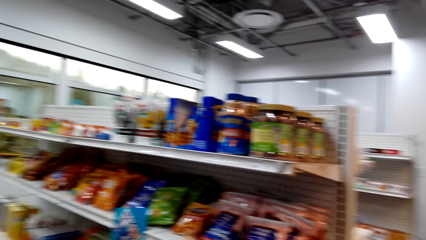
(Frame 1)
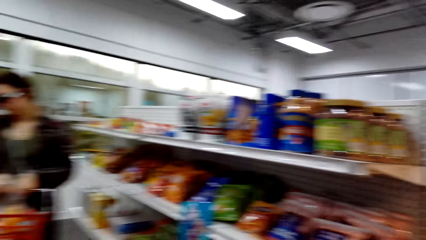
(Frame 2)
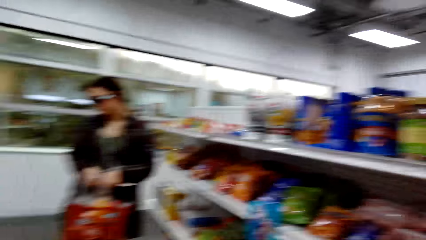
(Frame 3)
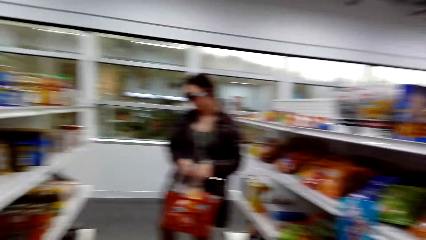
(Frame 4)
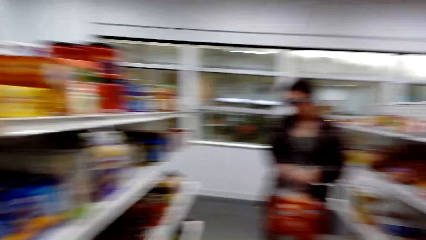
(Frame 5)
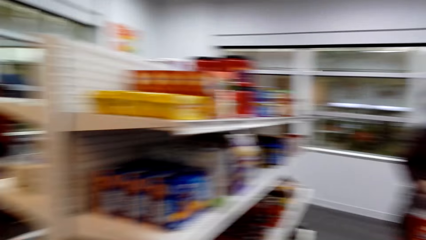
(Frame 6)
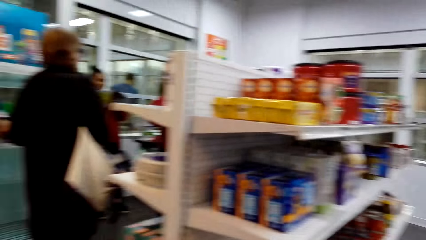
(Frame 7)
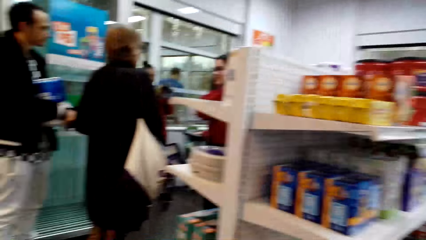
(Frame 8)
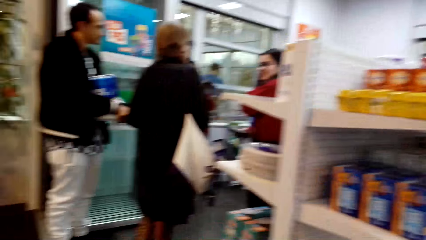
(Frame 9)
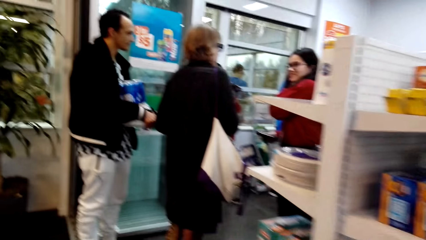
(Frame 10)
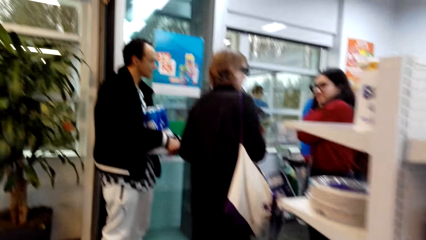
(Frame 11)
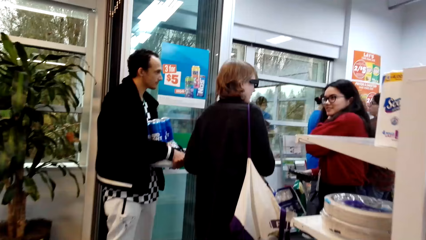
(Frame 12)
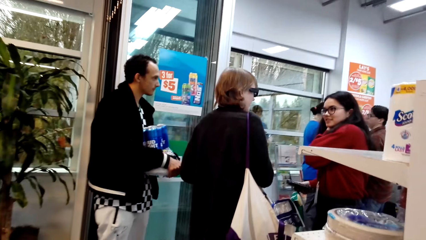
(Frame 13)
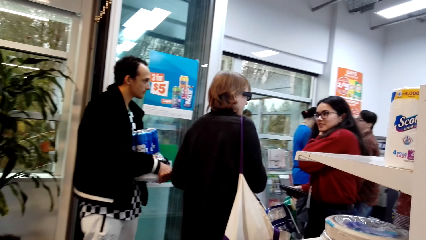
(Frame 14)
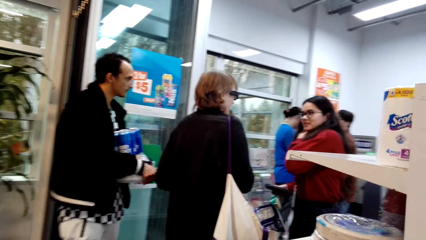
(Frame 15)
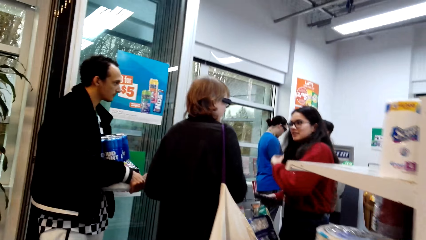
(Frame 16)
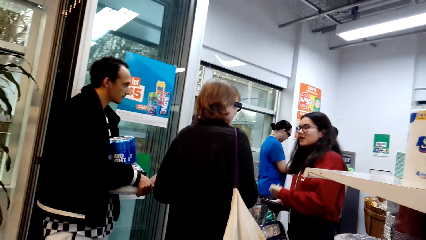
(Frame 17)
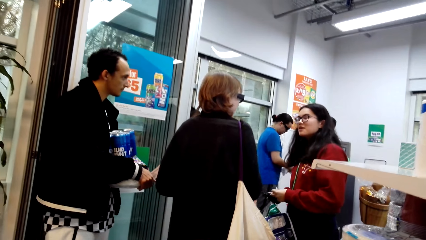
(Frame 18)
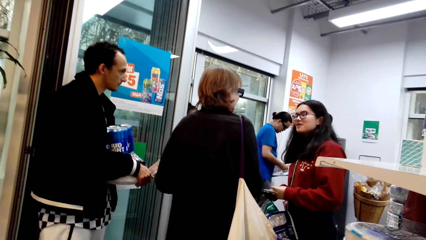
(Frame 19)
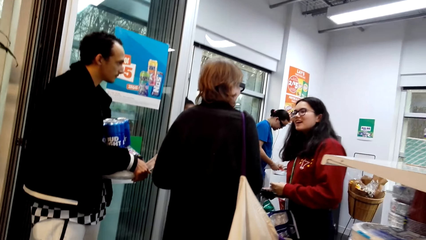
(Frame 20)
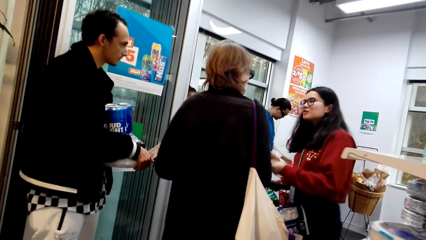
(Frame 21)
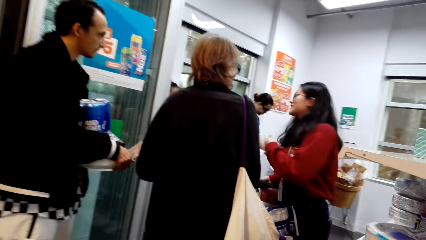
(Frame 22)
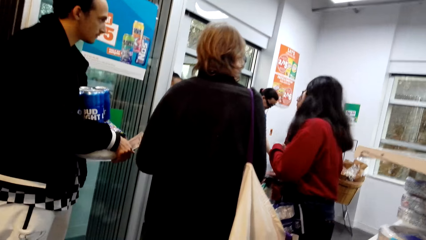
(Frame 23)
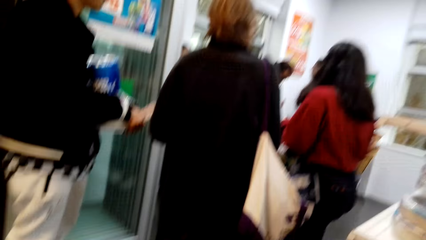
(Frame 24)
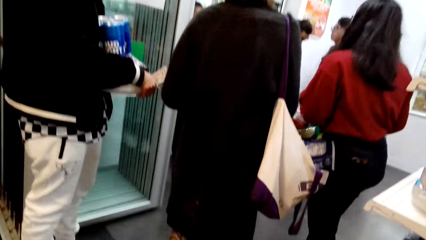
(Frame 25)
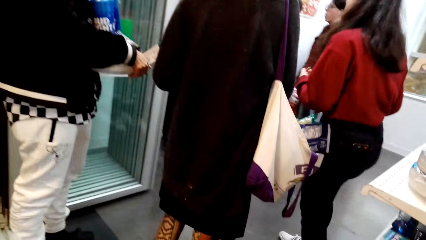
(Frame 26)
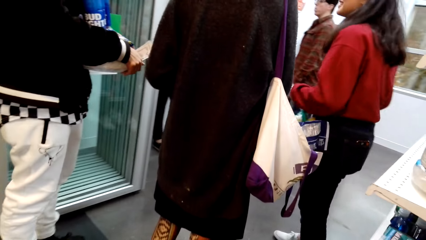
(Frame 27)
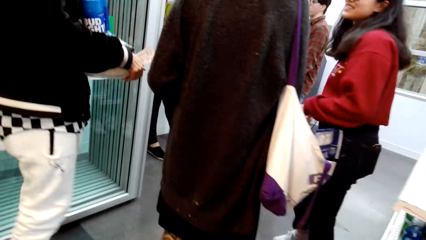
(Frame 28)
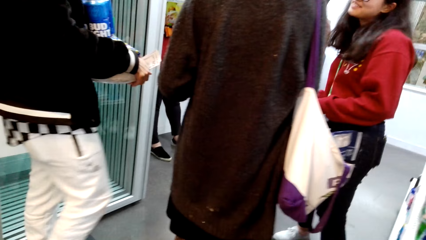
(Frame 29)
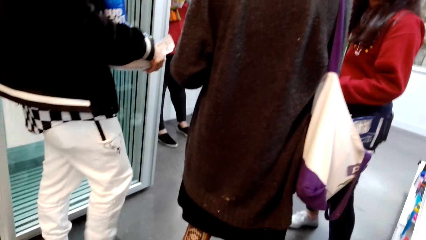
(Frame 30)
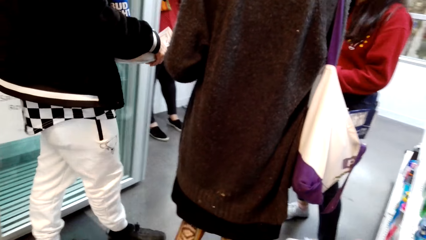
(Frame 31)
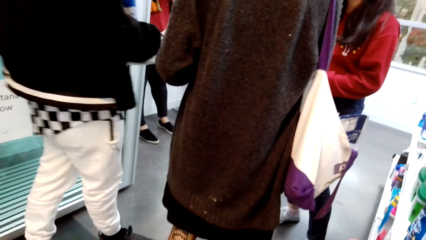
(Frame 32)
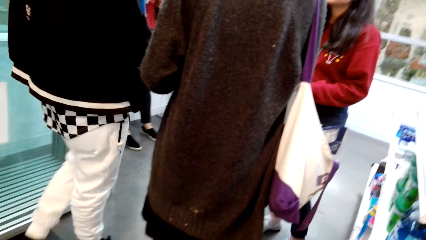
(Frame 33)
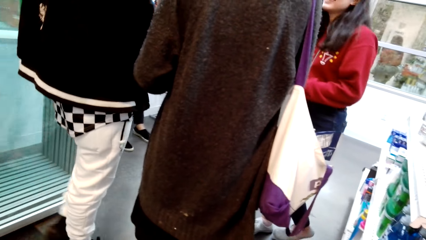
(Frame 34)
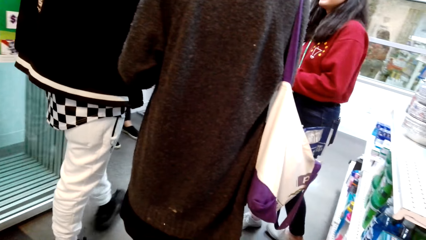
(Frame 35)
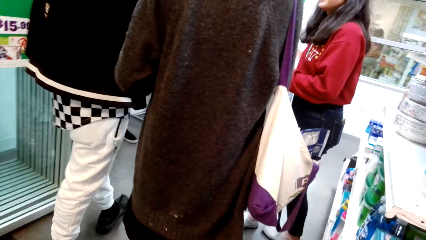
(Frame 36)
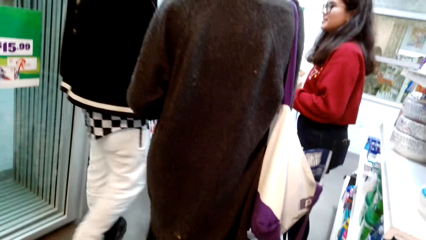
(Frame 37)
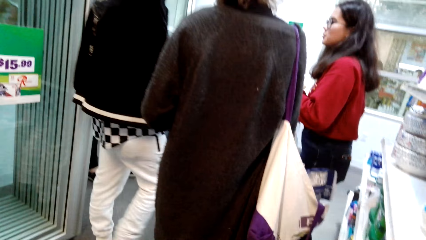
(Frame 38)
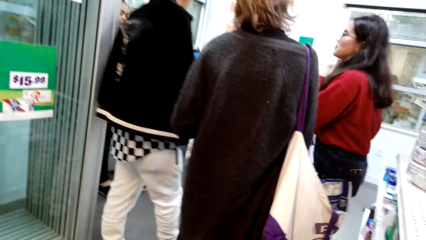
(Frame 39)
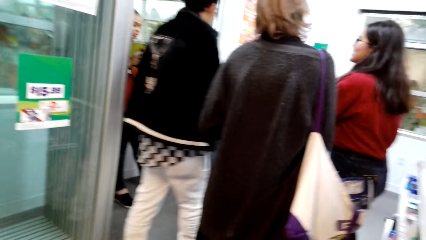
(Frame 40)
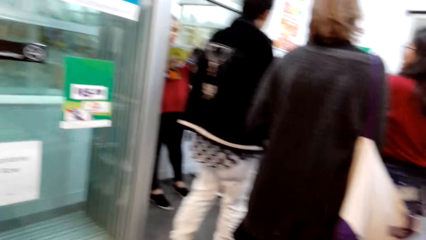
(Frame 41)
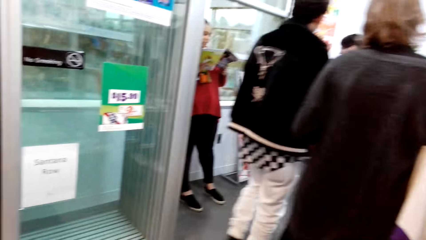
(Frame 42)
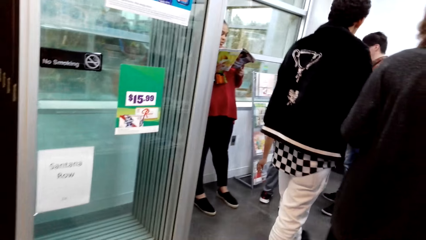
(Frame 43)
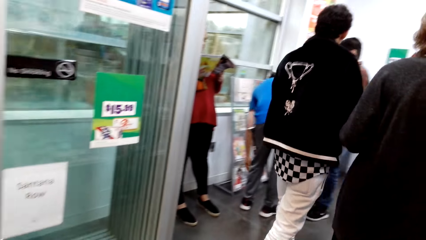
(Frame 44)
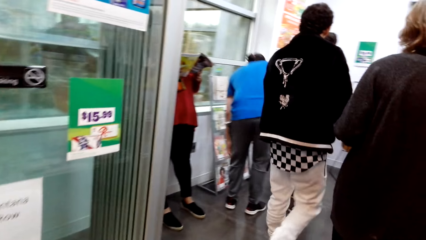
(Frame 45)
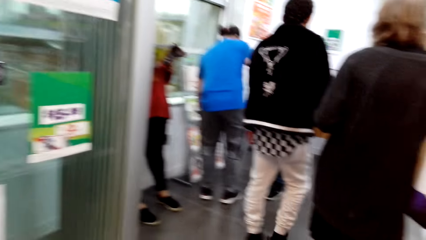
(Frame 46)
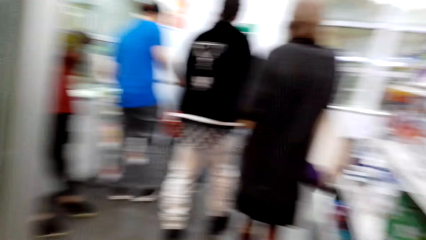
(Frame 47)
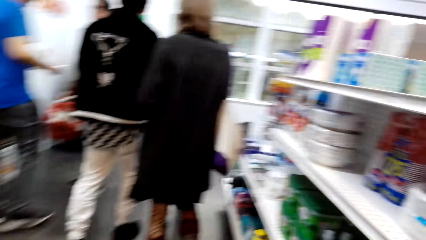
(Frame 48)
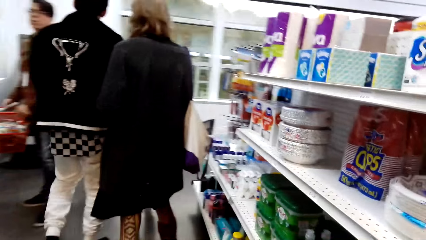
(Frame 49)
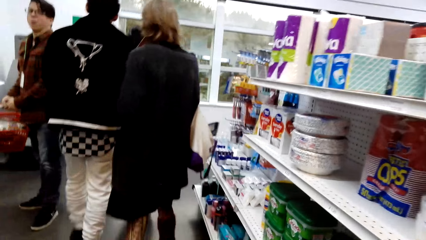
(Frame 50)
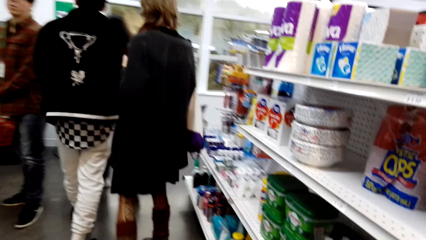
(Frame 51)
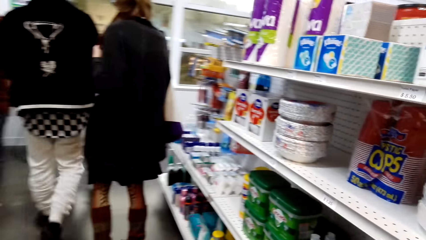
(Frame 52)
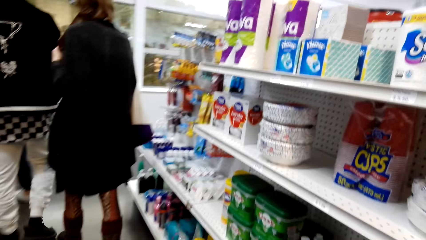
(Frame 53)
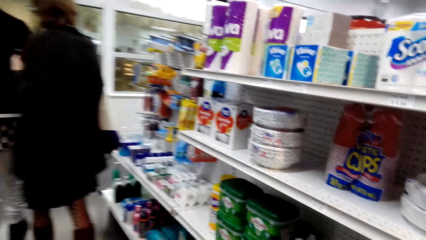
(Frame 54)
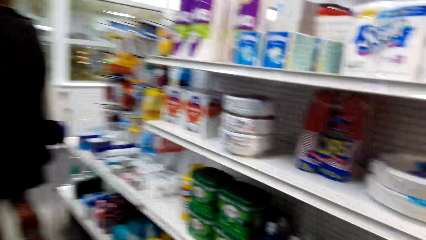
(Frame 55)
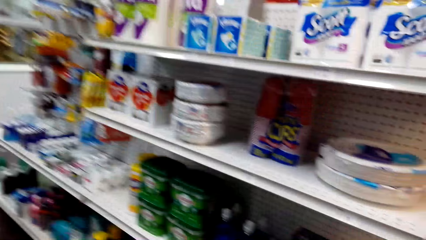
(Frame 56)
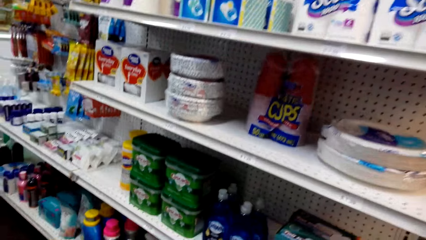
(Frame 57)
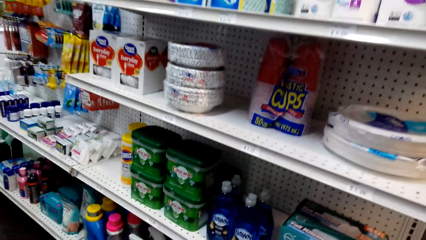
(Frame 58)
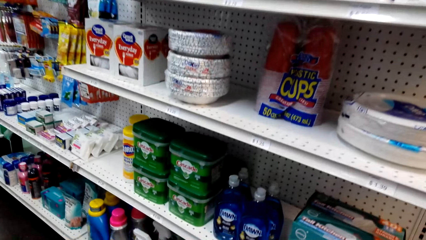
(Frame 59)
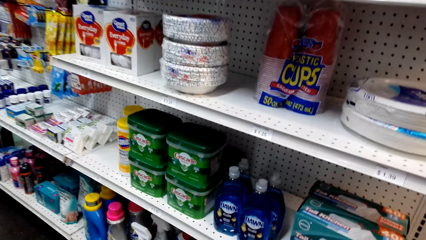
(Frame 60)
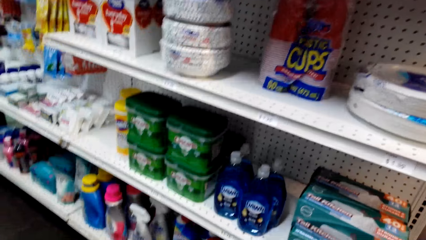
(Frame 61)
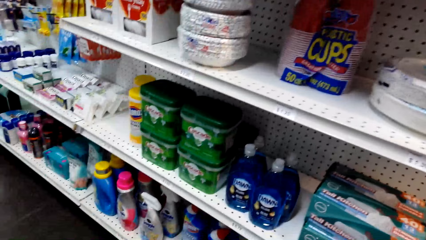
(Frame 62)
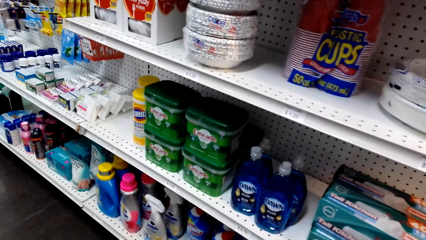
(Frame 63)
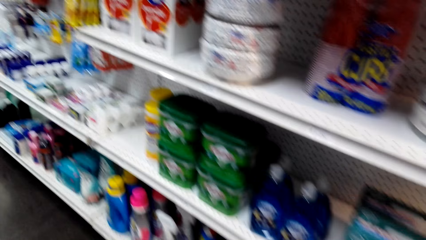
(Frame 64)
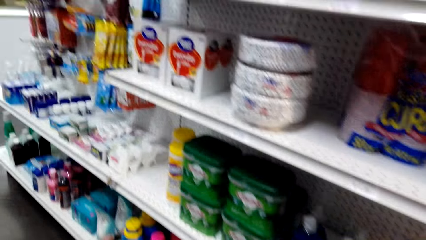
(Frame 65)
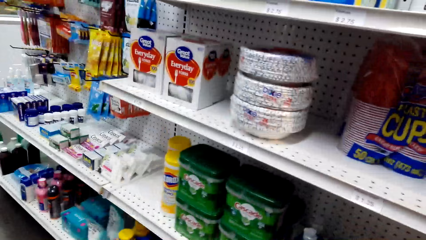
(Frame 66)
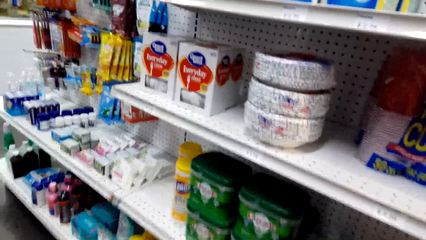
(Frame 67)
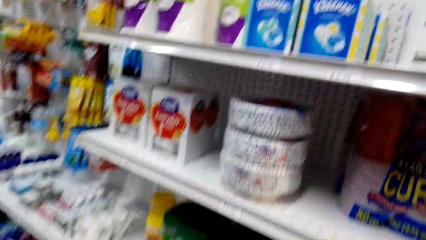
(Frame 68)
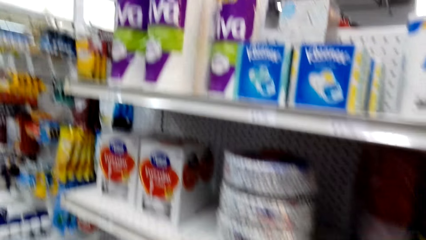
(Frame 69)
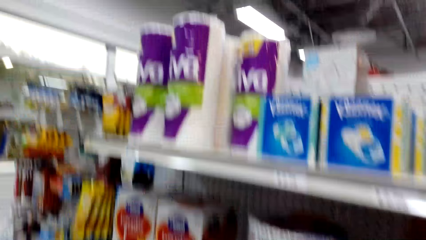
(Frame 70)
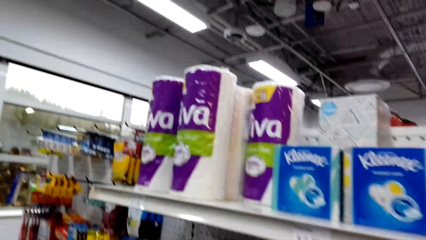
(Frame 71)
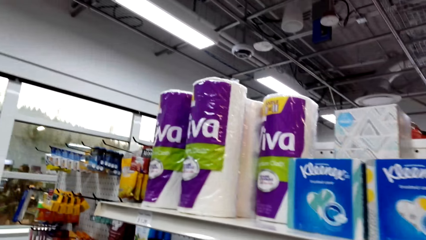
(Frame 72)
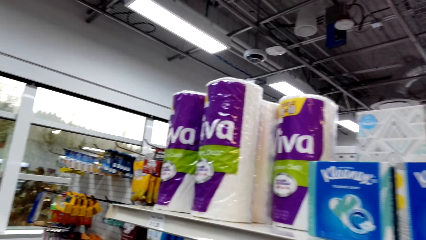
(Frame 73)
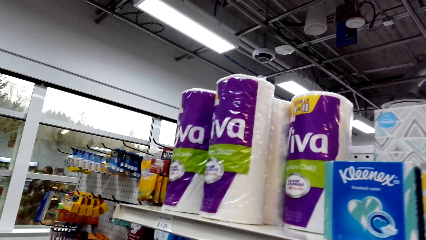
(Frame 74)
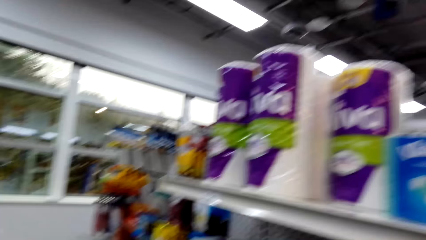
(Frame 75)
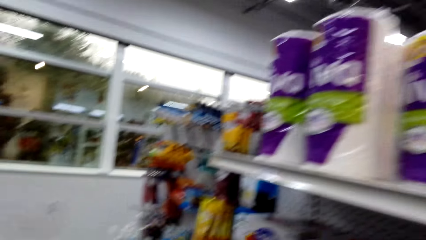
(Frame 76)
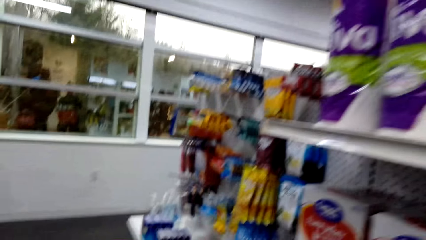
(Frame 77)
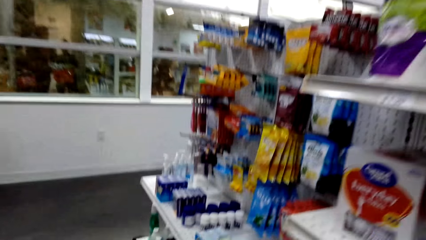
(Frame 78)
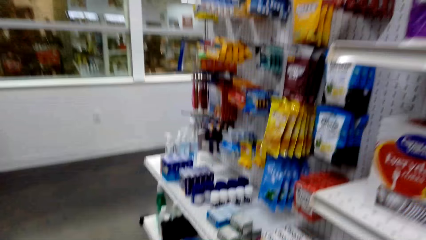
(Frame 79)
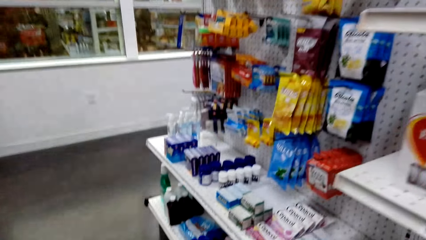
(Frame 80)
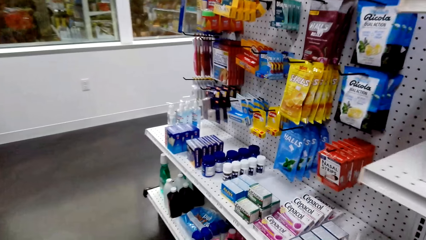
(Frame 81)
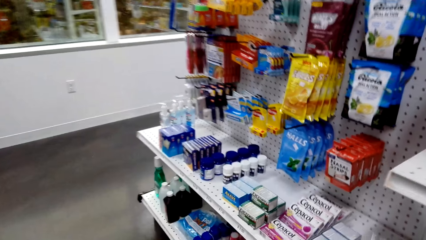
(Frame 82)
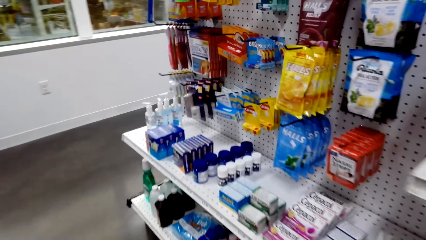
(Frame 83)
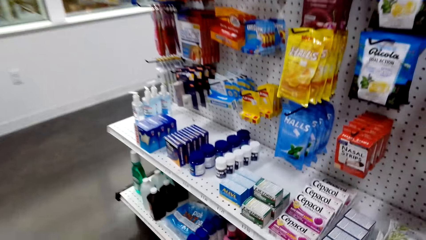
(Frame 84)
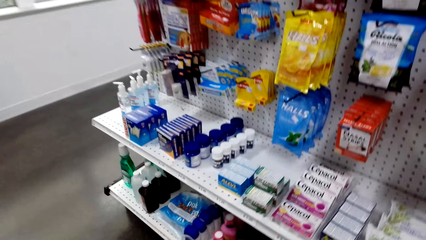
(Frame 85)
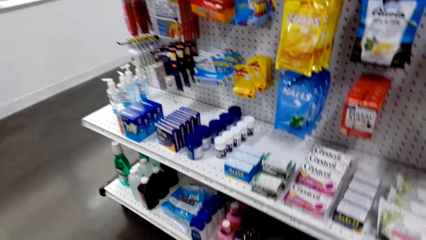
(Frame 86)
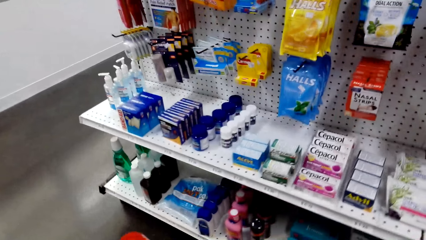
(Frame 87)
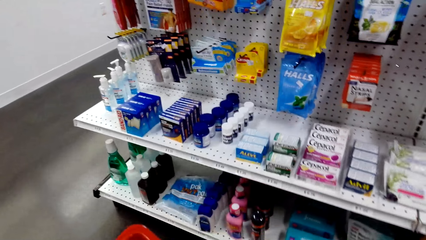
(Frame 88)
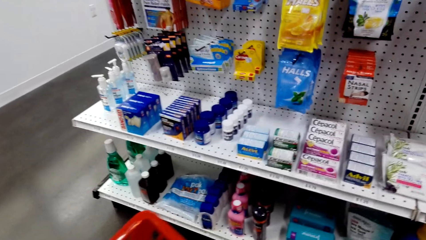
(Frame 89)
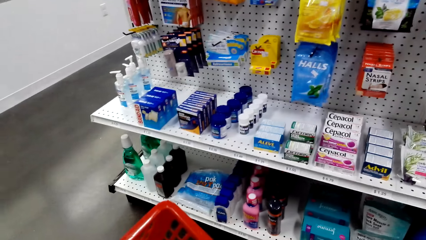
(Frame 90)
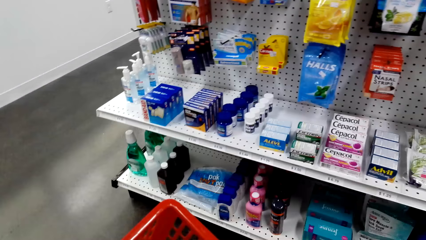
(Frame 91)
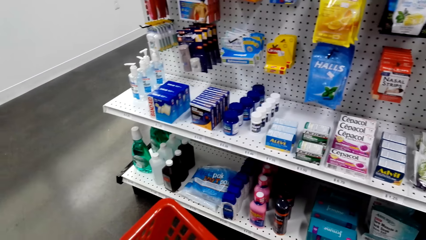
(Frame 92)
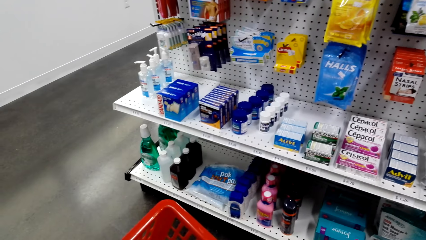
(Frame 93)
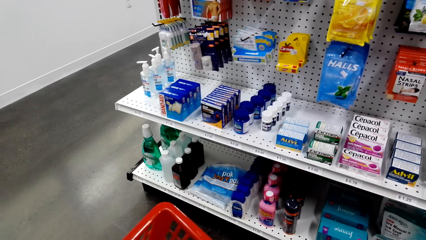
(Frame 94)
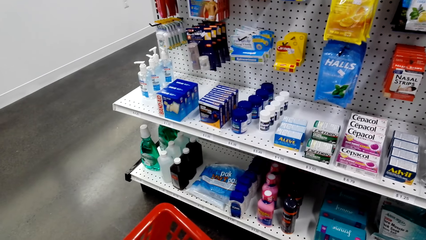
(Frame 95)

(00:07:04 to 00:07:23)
The camera wearer looks at the people in the supermarket. They look at the shelf.
